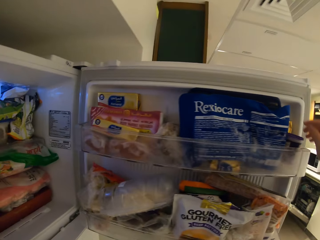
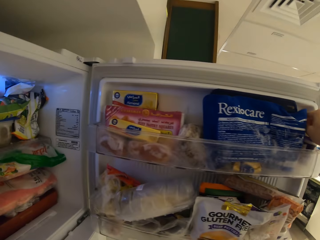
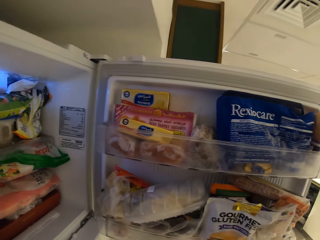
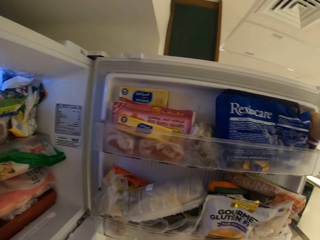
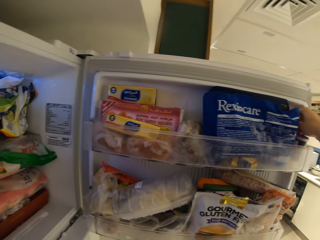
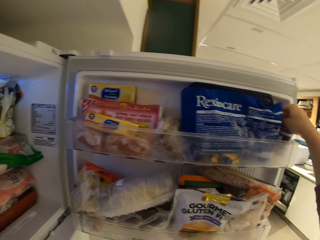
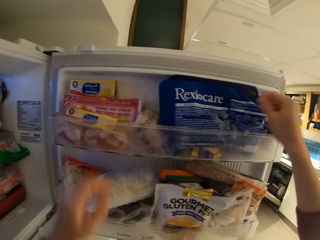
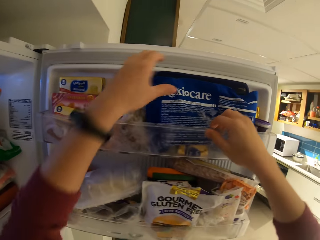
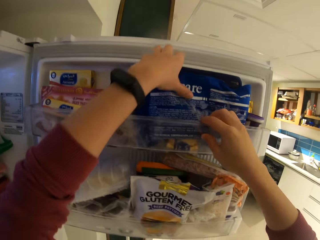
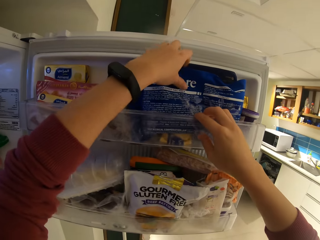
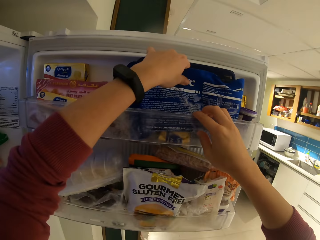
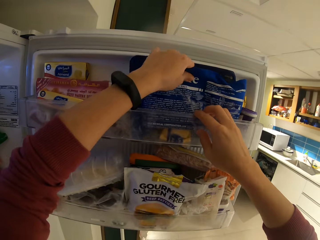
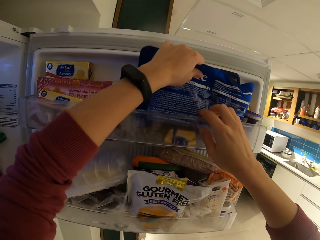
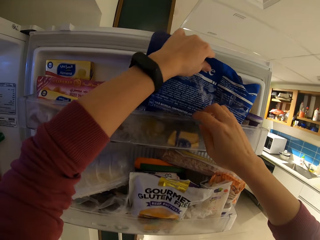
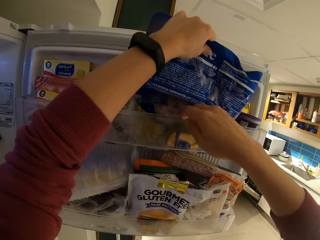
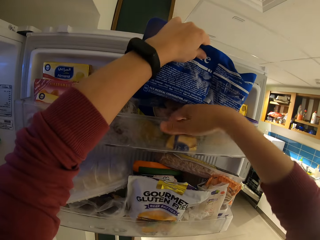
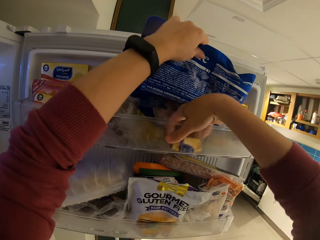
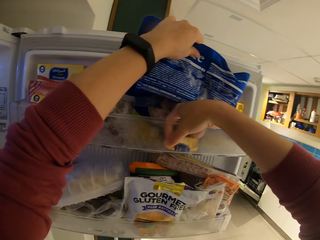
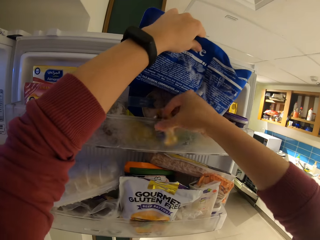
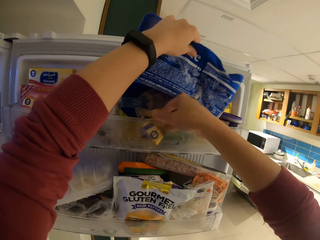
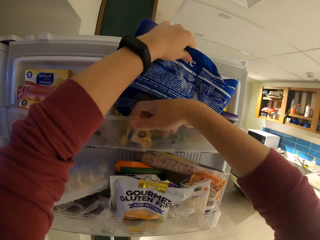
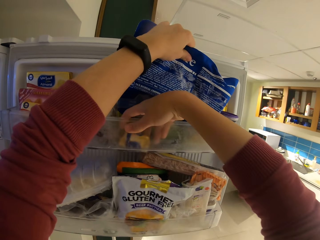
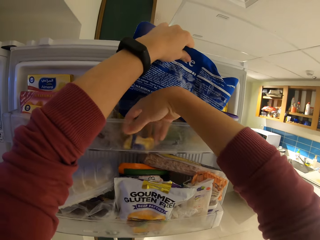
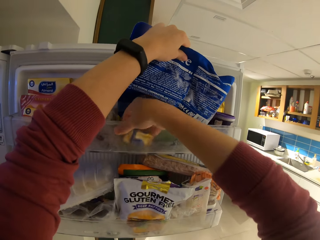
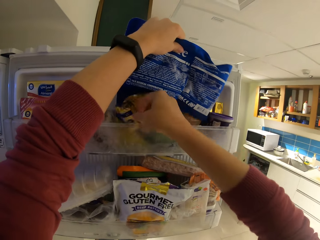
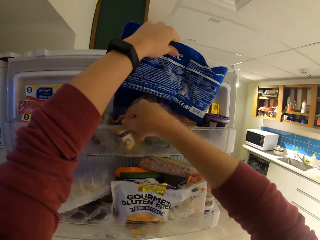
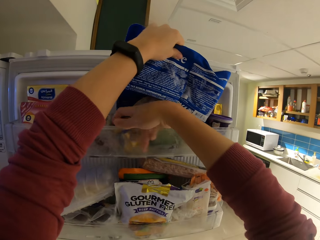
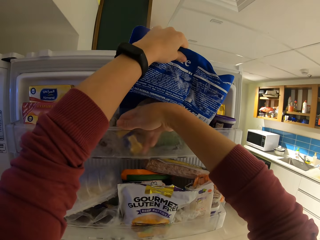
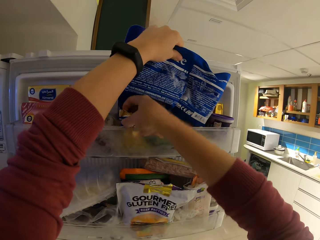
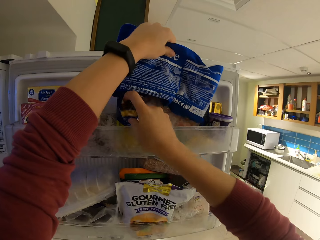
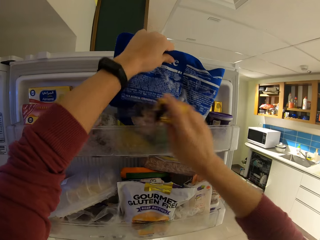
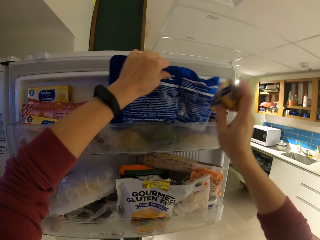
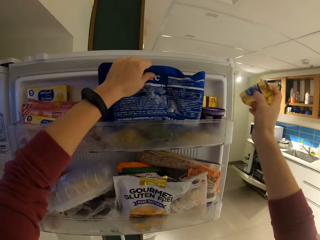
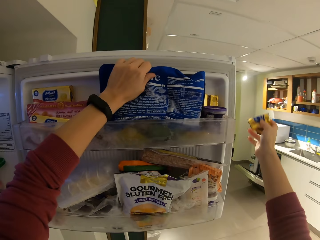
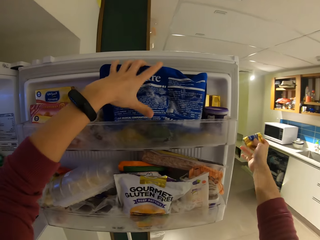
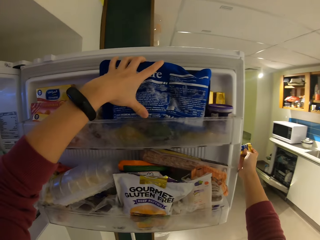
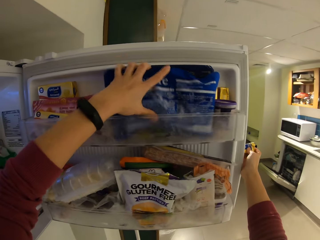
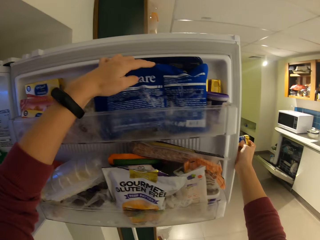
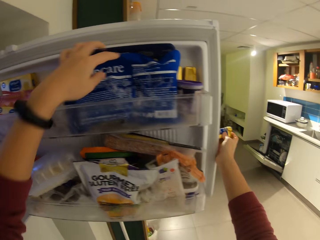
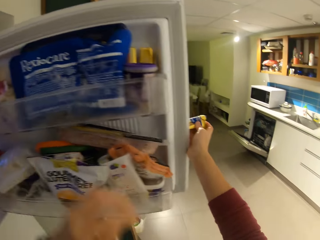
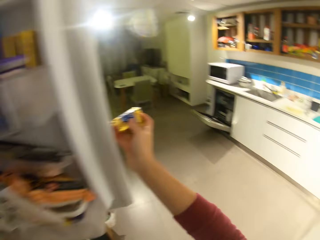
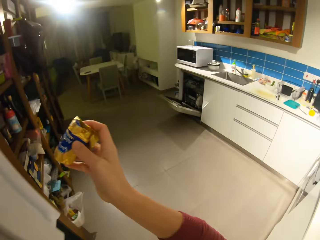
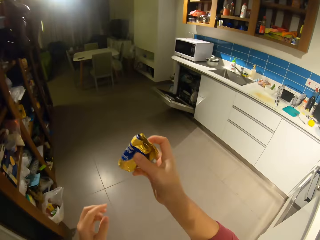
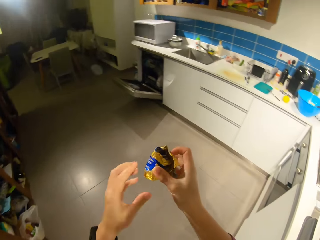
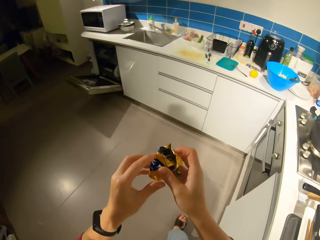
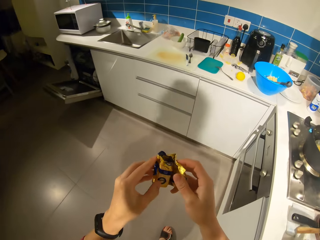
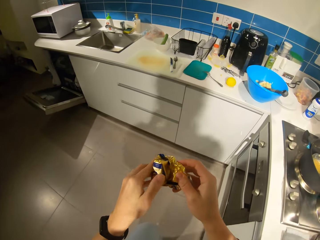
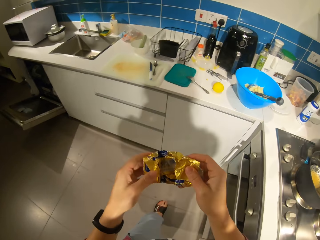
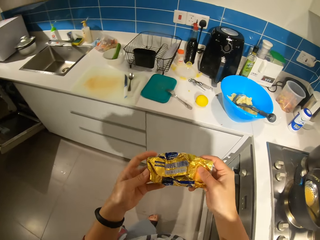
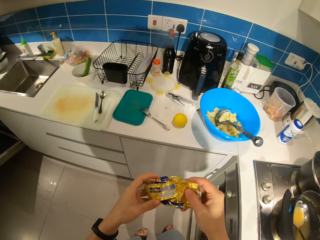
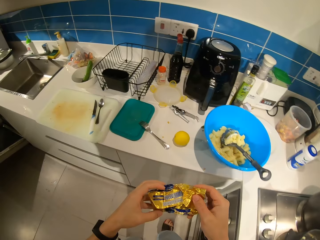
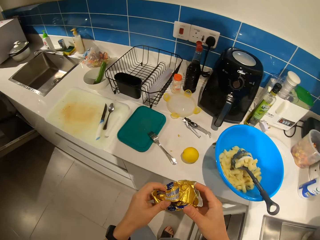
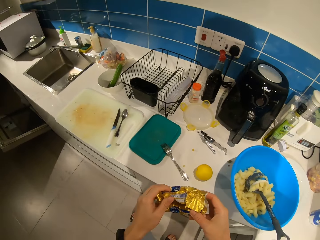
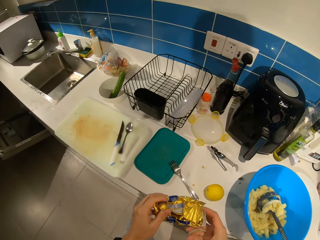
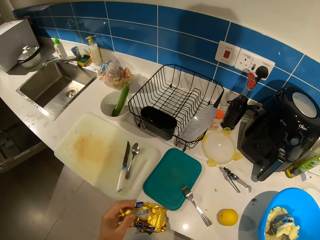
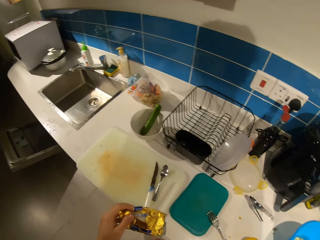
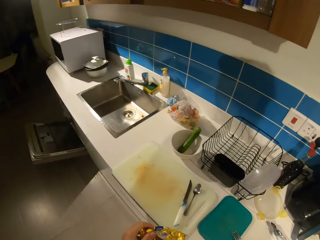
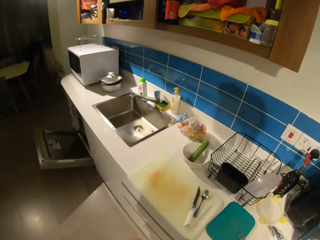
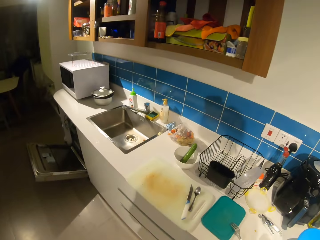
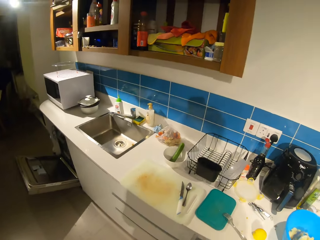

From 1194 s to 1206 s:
The camera wearer holds something on the fridge door. They lift a pack of skin care on the fridge door. They pick a yellow pack of solid fat from the fridge. They return the pack of skin care back on the fridge door. They close the fridge door. They carry the pack of solid fat to the countertop. They unfold the pack on the way to the countertop.

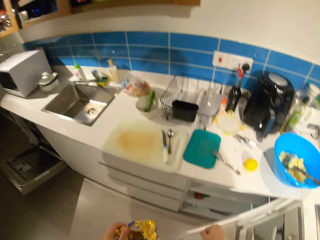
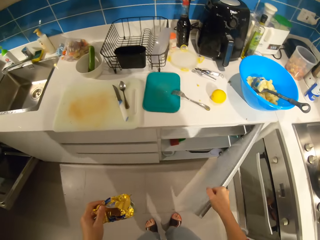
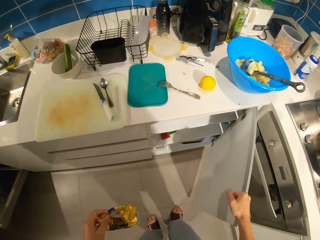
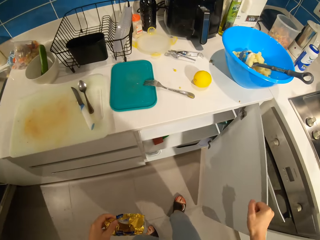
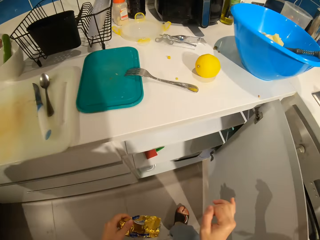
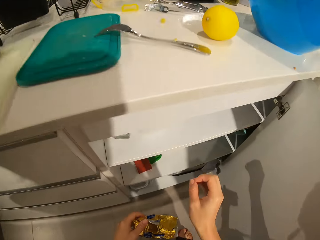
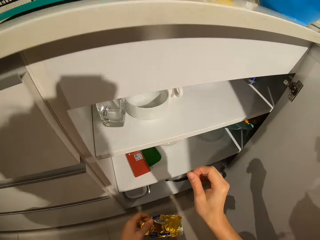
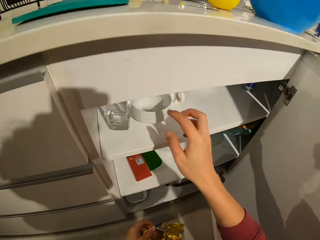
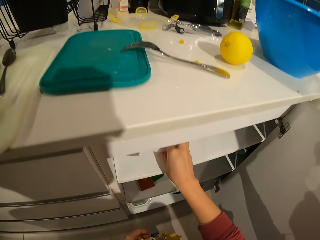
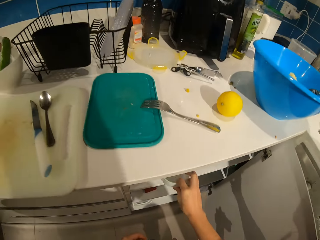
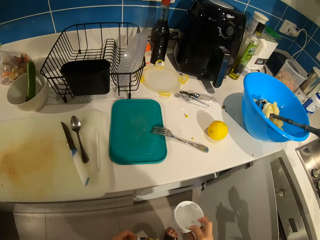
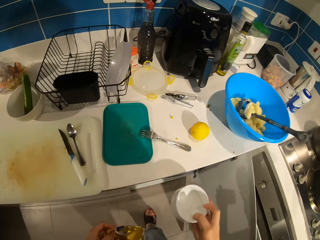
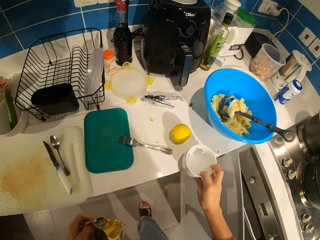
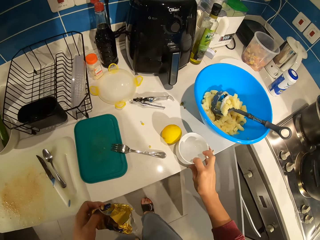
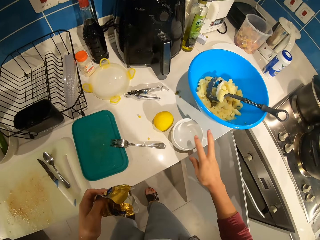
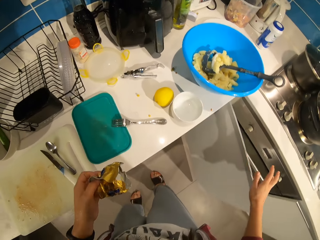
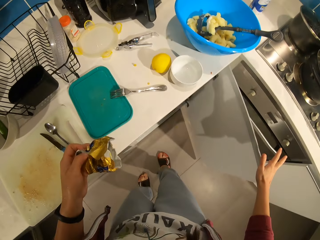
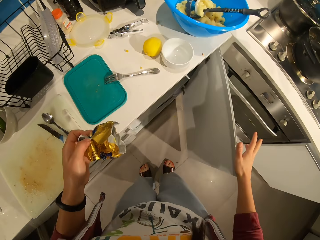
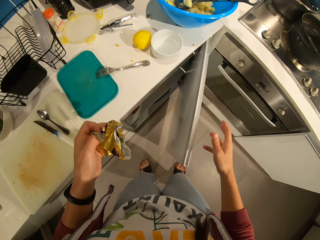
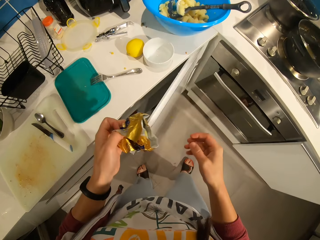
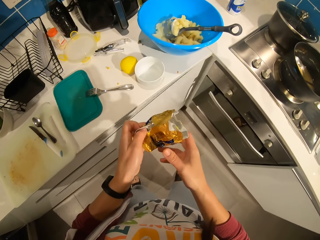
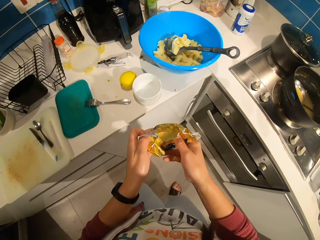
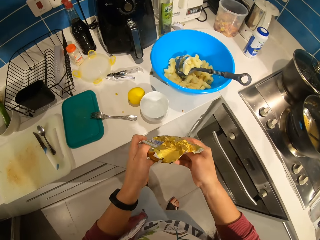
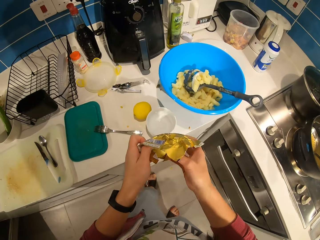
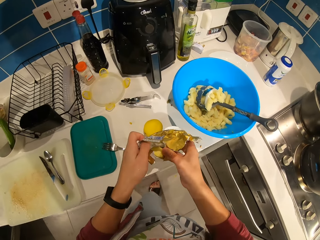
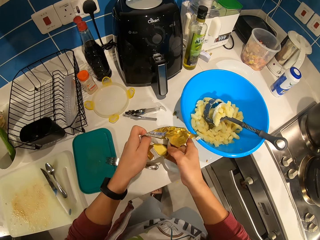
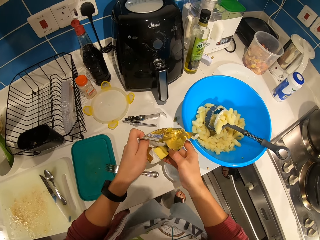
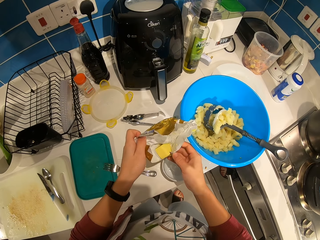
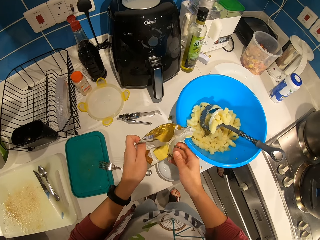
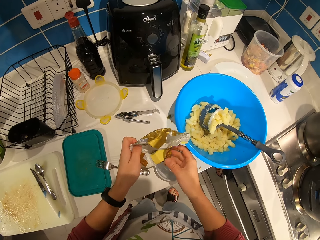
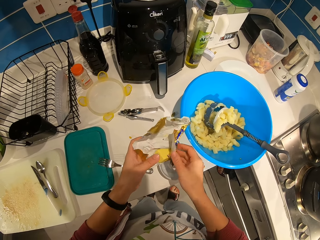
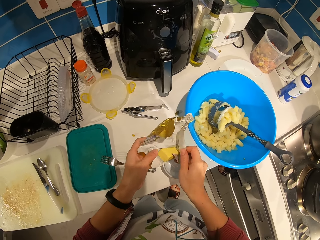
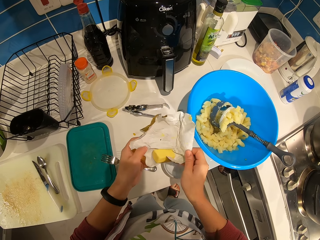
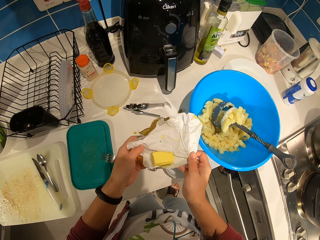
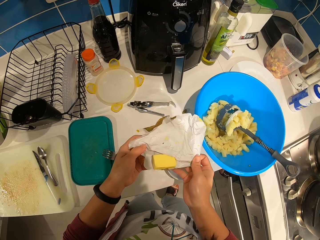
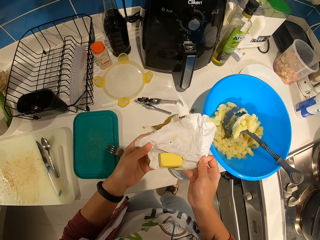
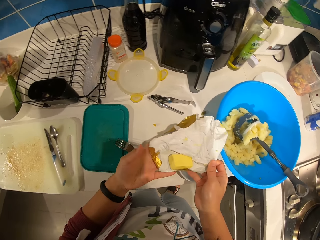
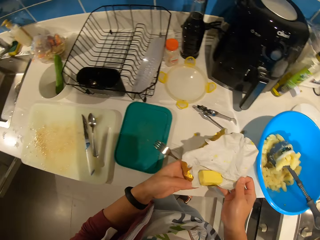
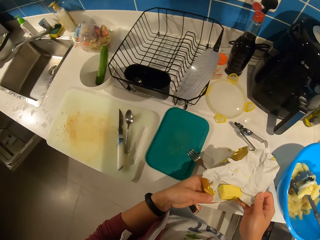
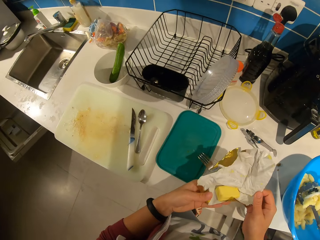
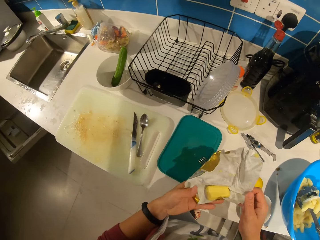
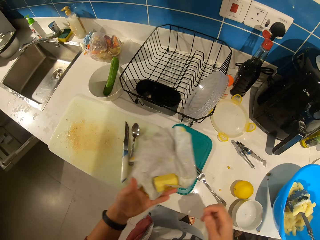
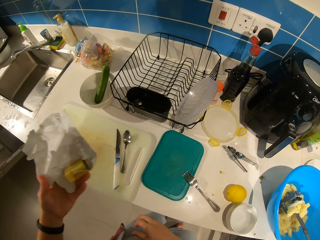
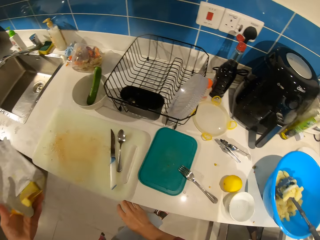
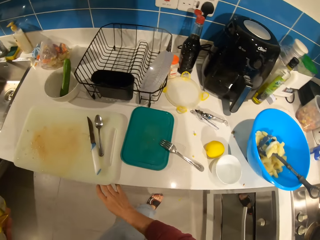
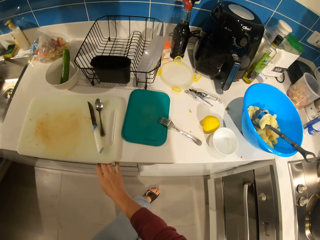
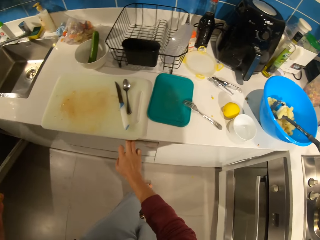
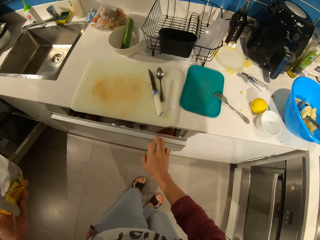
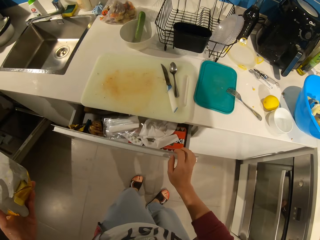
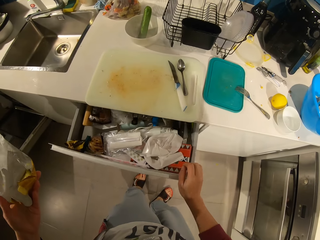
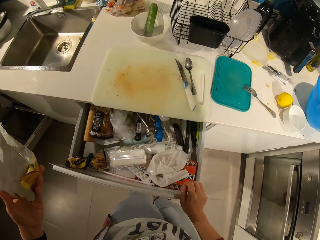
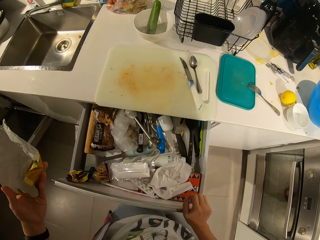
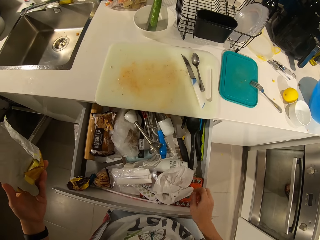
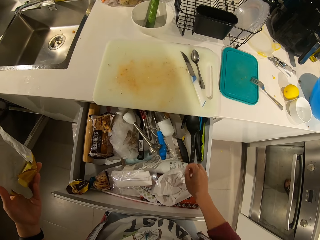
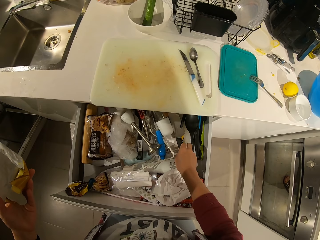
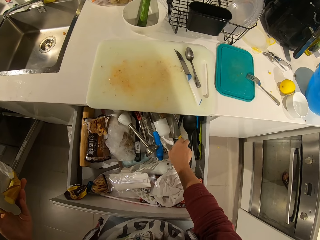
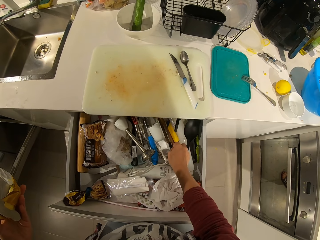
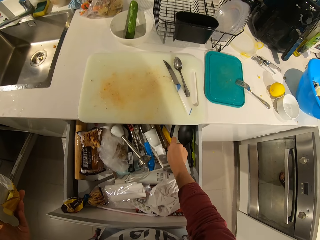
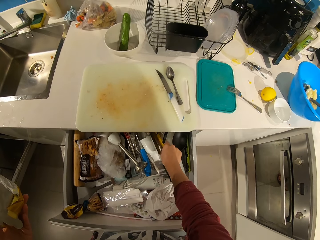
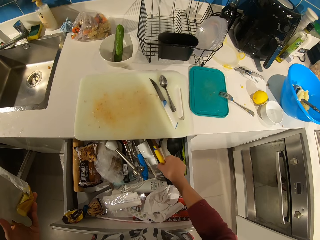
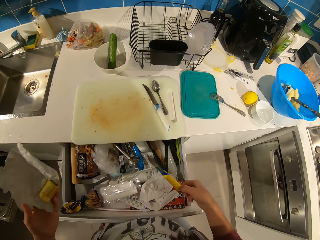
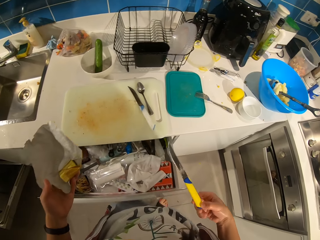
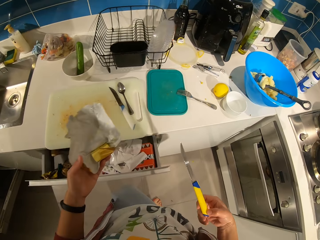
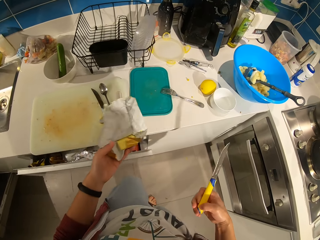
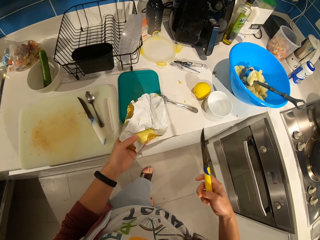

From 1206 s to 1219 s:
The camera wearer opens a countertop drawer. They pick a dish from the drawer. They place the dish on the countertop. They close the drawer door. They unfold the fat from the pack. They open the countertop drawer. They pick a knife from the drawer.
